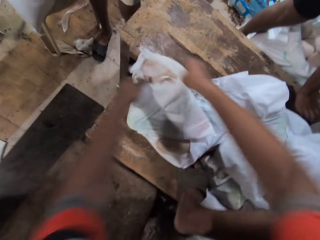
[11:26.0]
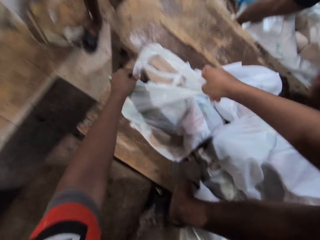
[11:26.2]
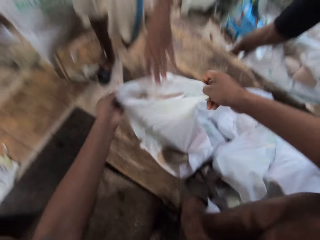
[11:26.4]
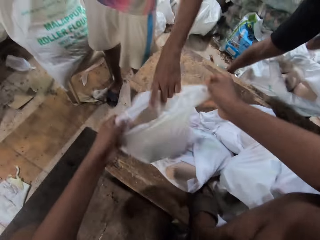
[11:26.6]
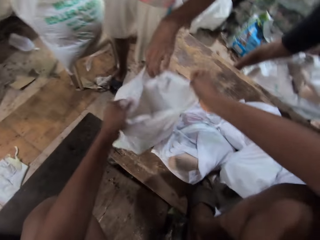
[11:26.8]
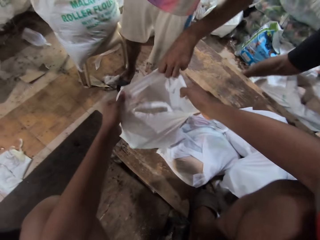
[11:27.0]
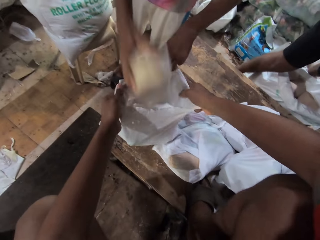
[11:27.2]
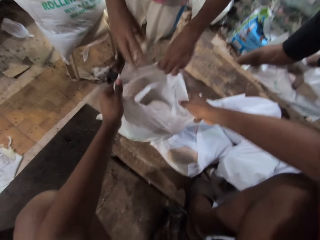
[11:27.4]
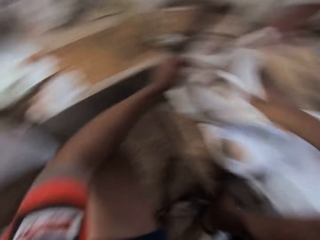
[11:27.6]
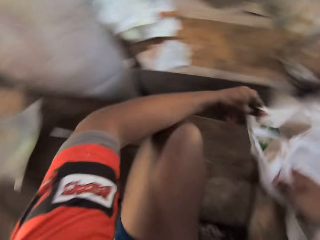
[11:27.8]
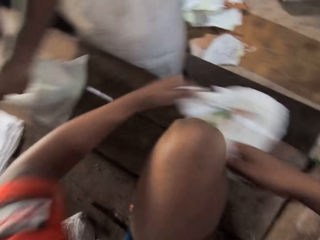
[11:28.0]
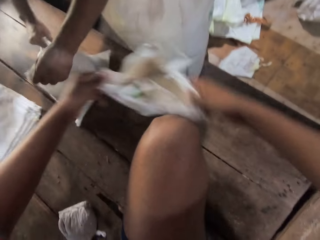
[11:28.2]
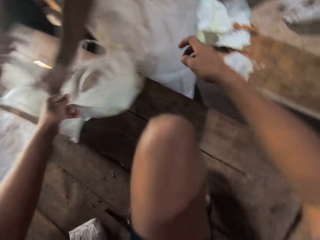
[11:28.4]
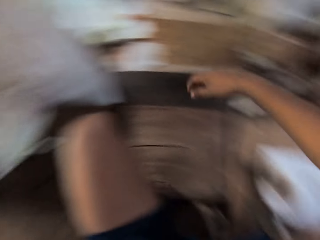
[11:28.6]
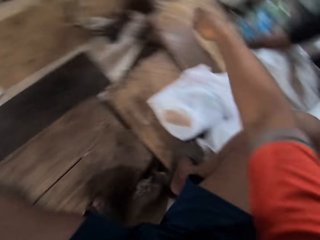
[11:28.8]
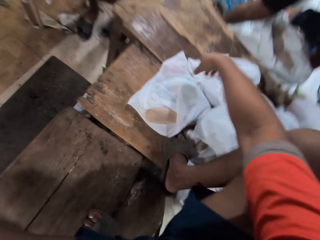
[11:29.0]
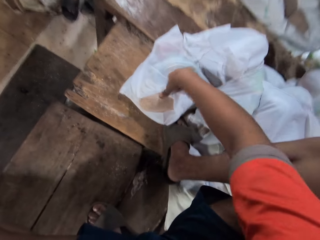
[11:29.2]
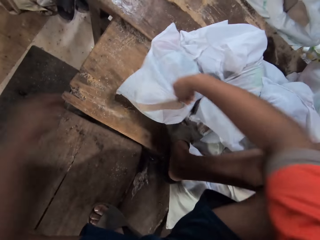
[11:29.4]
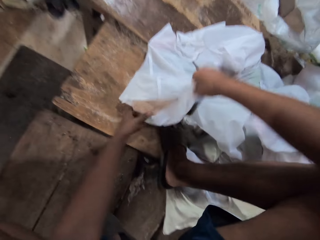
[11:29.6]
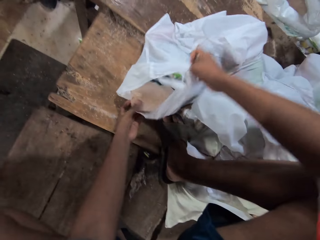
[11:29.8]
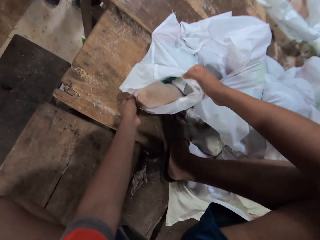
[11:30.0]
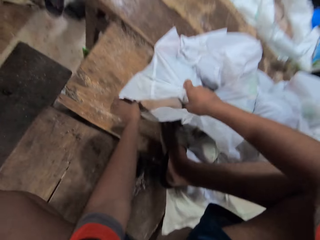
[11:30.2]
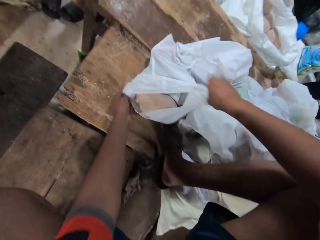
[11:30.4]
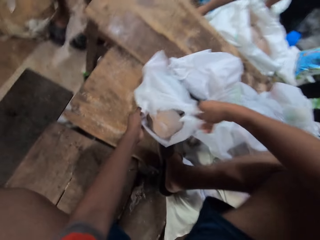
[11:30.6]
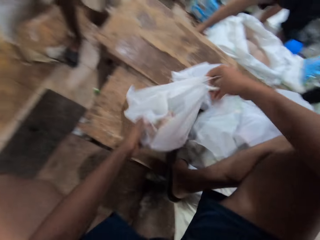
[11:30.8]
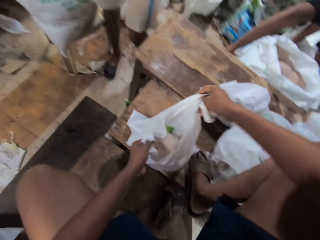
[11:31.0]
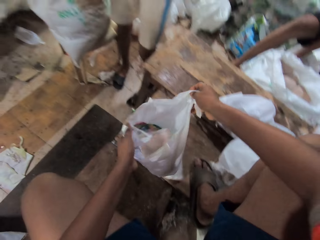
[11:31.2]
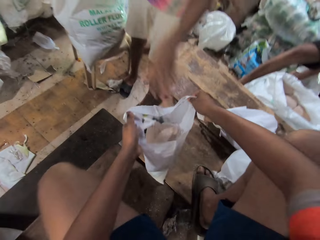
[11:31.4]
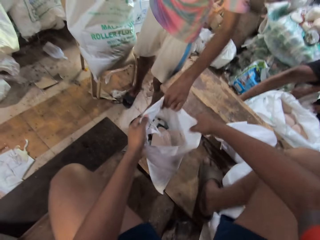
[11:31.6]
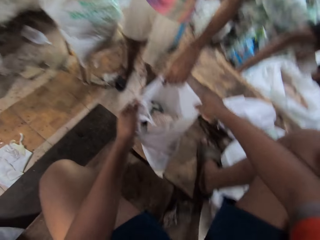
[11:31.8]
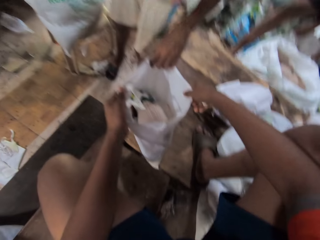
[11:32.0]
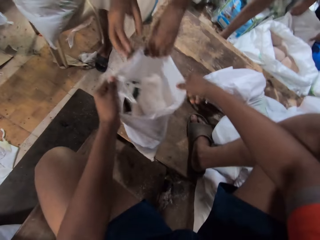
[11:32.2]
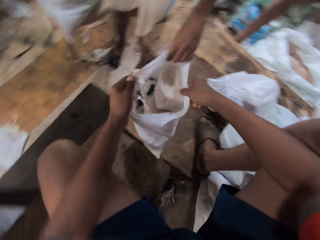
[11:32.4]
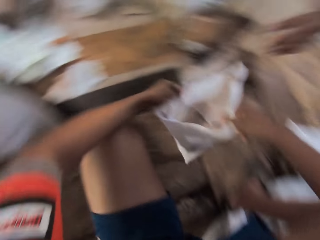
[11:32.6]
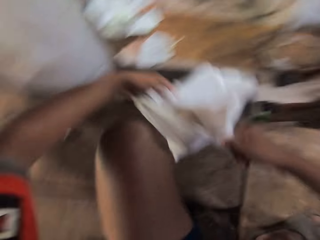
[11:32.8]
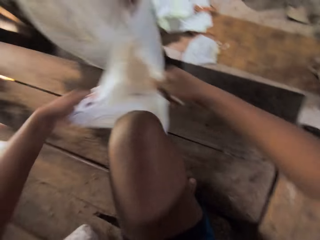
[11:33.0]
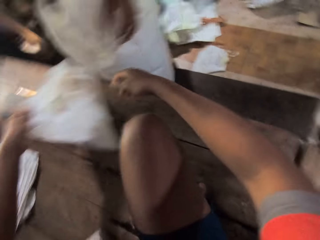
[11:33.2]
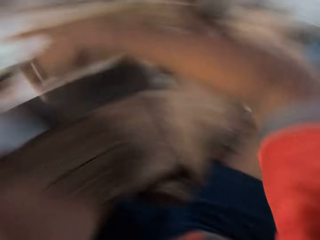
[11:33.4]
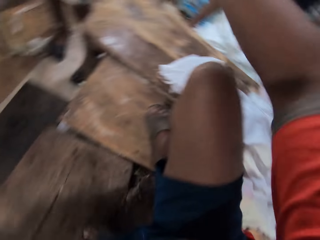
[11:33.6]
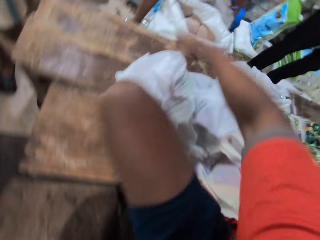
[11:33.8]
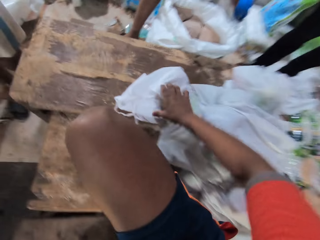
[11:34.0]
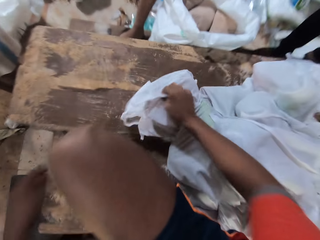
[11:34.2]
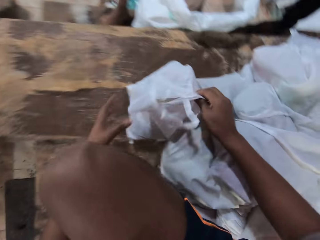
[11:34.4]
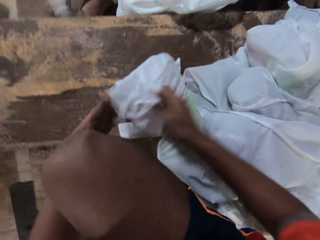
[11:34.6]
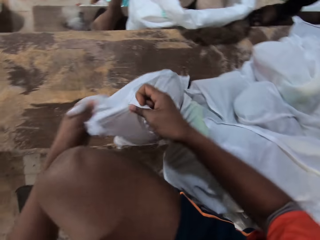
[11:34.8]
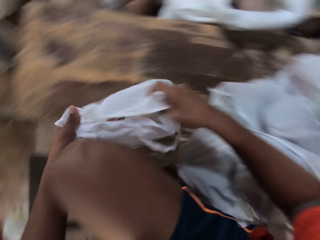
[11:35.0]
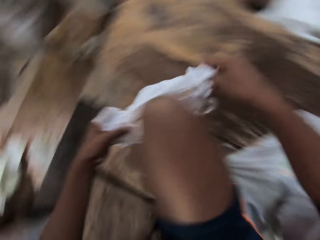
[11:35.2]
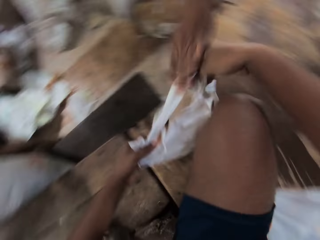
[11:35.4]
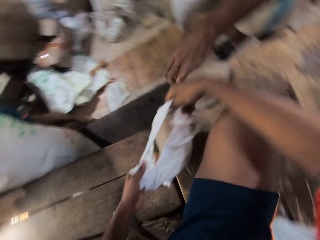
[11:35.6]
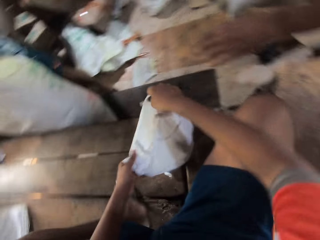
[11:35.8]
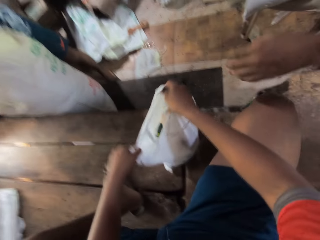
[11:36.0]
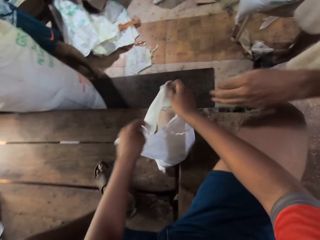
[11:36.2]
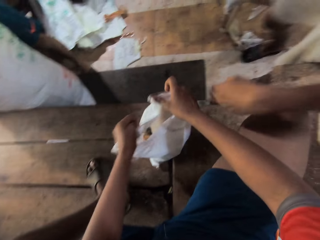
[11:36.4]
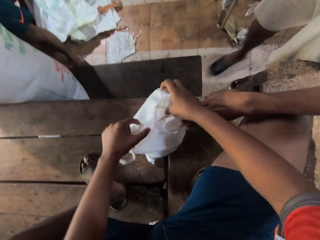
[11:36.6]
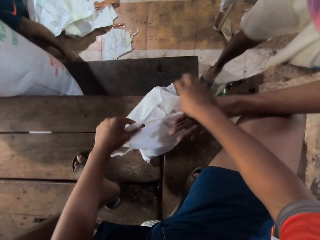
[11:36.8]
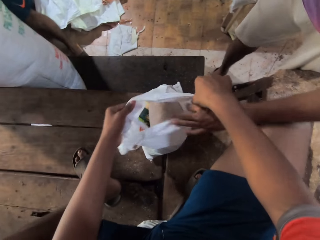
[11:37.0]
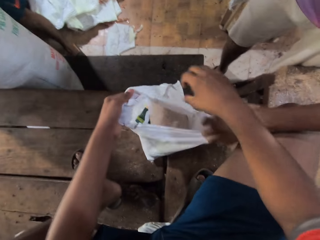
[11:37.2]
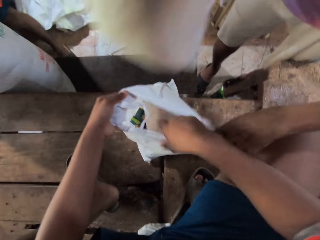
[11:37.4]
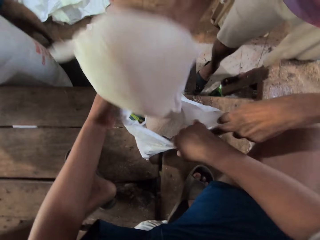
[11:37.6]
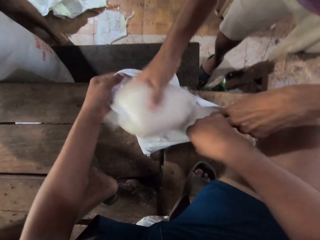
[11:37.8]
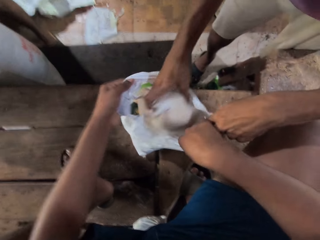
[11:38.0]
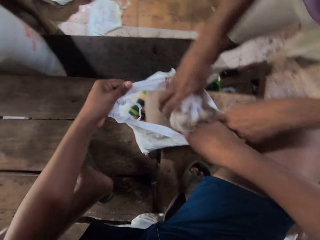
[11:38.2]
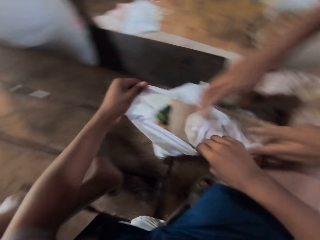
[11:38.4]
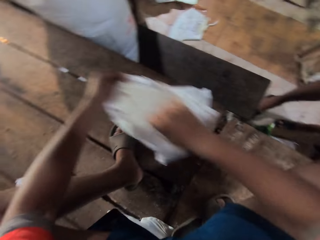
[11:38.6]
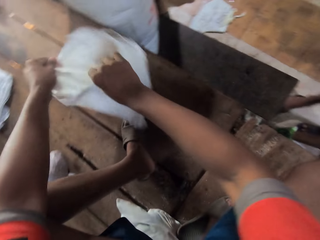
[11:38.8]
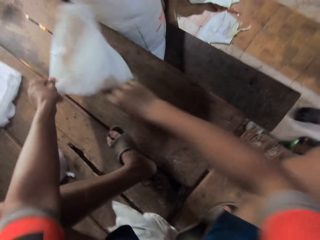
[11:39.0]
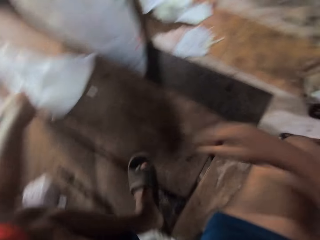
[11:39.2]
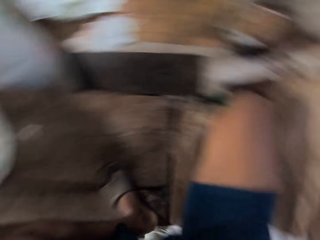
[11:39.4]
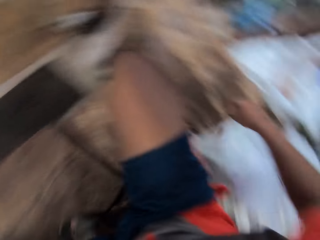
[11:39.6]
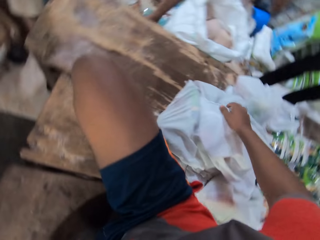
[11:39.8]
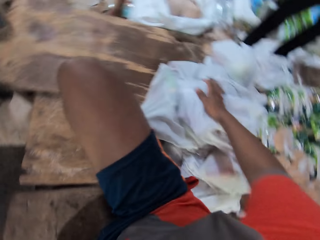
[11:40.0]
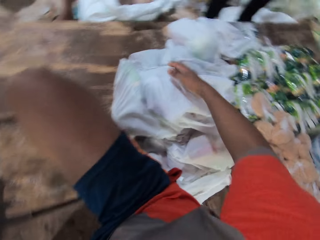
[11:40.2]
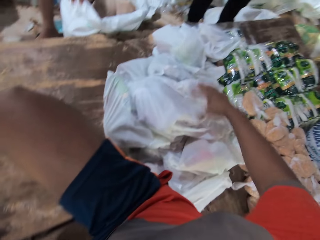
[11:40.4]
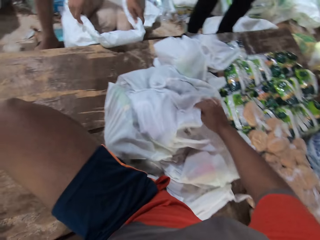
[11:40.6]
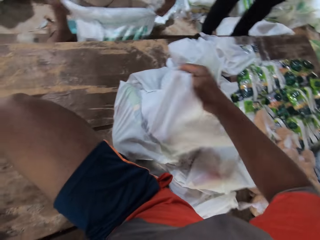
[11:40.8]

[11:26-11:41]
The camera wearer grabs a bag of food stuff from the table with both hands. A man puts food stuff into the bag with his right hand. The man holds the nylon bag in the camera wearer's hands. The camera wearer slides the bag of food stuff across the table with both hands and carries the nylon bag to the other side of the table. They grab a bag of food stuff from the table with both hands. The man holds the nylon bag in the camera wearer's hands and puts food stuff into the bag with his right hand. The camera wearer slides the bag of food stuff across the table with both hands and carries the nylon bag to the other side of the table. They grab a bag of food stuff from the table with both hands. They open the bag of food stuff with both hands. The man holds the nylon bag in the camera wearer's hands and puts food stuff into the bag with his right hand. The camera wearer slides the bag of food stuff across the table with both hands and carries the nylon bag to the other side of the table.

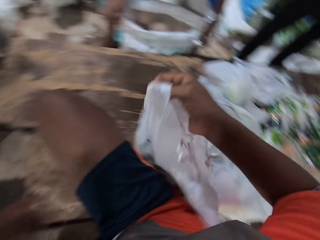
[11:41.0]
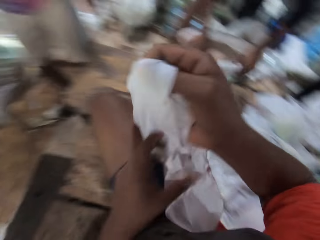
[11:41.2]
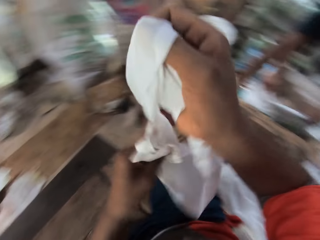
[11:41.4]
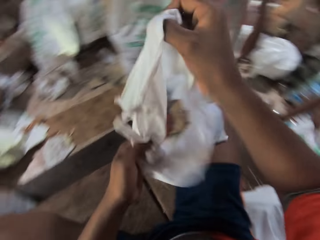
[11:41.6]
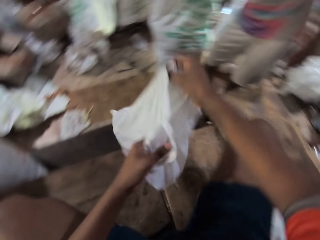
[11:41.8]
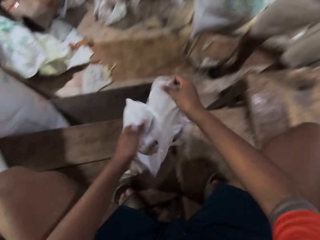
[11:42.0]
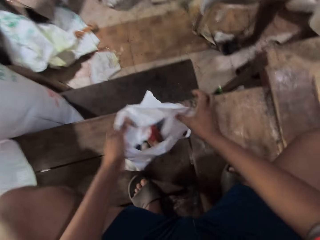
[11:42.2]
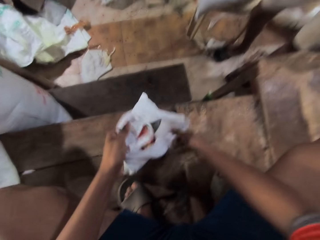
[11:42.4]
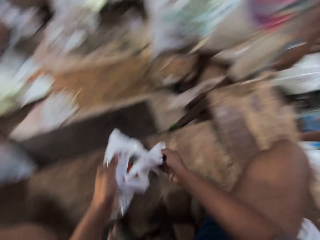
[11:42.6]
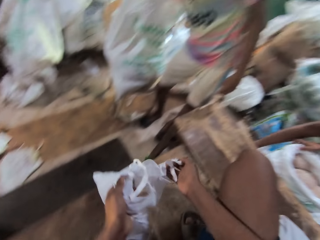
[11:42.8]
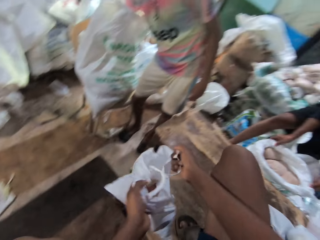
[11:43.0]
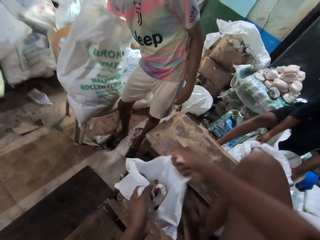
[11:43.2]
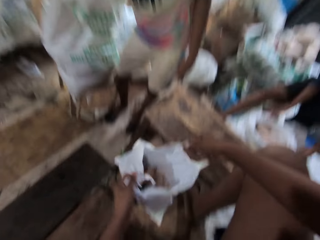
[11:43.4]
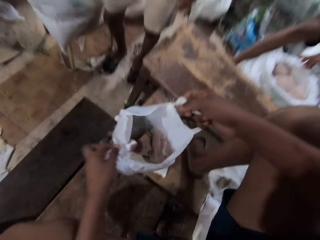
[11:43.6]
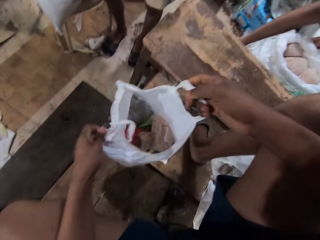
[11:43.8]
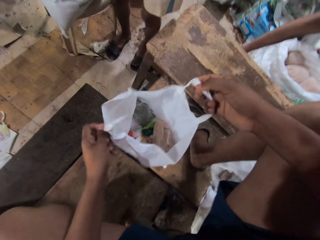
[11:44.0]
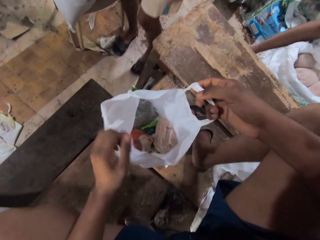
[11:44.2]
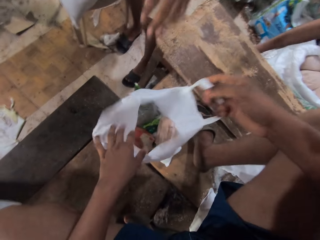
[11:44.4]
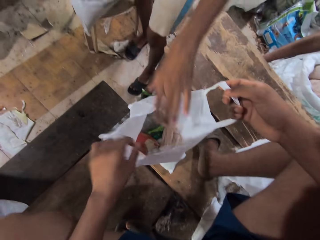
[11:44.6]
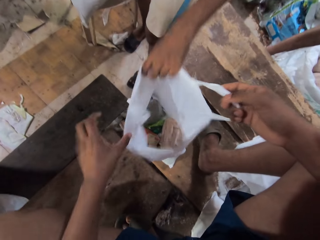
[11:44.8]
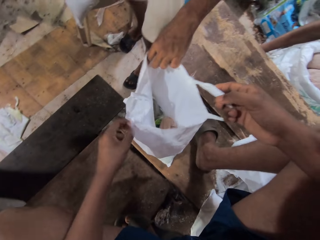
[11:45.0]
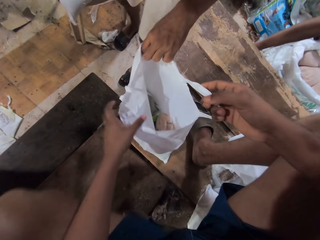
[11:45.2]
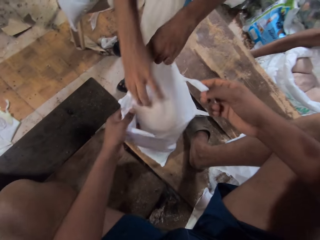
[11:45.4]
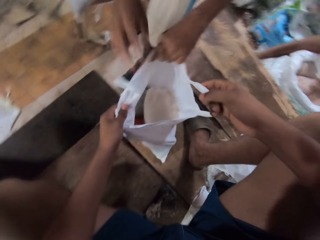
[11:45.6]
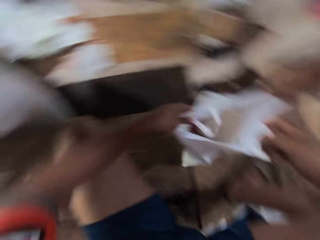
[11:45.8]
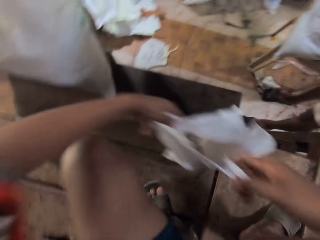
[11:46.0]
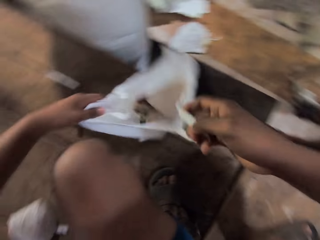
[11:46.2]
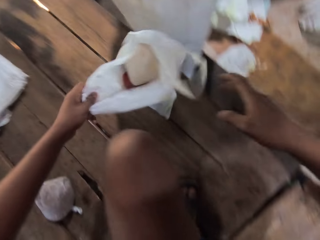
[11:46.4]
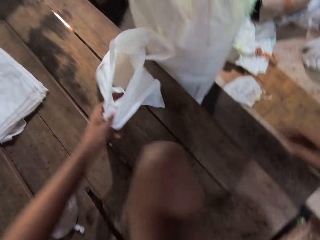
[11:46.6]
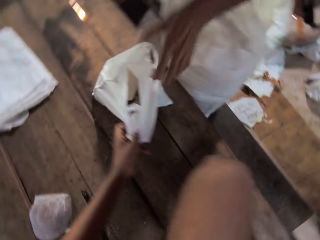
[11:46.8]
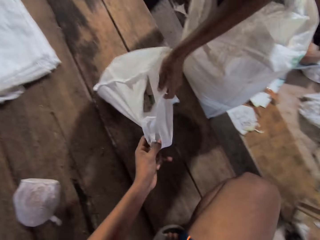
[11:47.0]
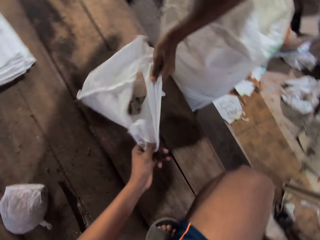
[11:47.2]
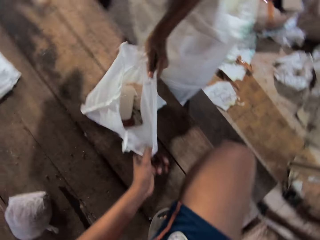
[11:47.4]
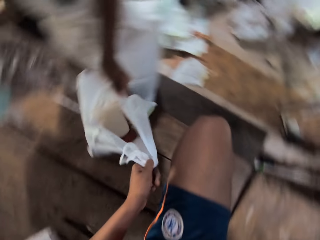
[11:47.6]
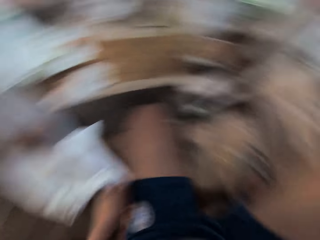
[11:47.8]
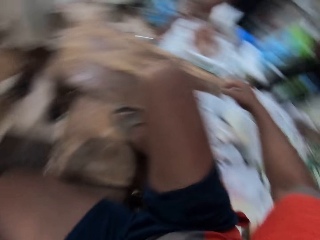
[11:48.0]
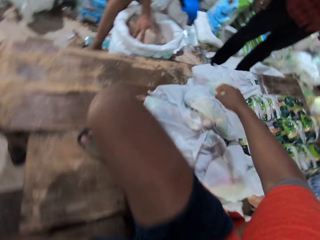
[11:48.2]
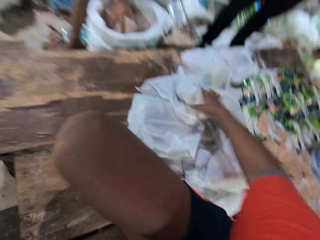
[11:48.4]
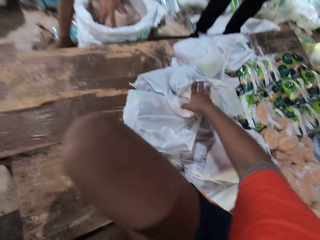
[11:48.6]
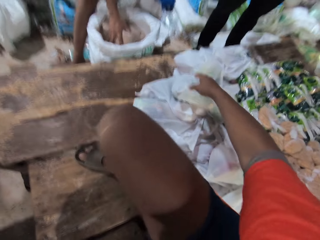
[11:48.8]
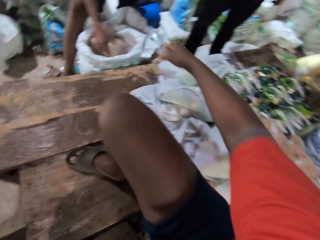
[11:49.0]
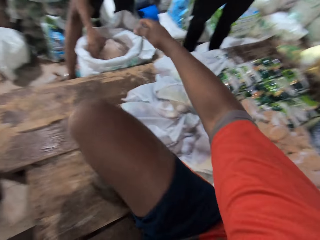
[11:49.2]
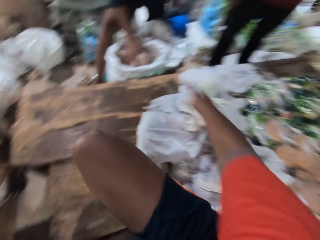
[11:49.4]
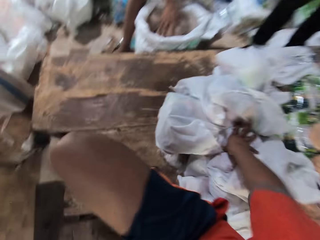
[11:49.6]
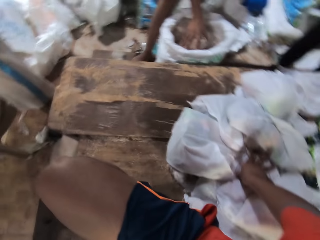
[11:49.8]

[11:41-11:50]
The camera wearer lifts a bag of food stuff or nylon paper from the table with his right hand. He handles the bag of food stuff with both hands. He places the nylon paper on the table. A man holds the bag of food stuff in the camera wearer's hands with his left hand. The man puts food stuff into the bag with his right hand. The camera wearer slides the bag of food stuff across the table with both hands and carries the nylon bag to the other side of the table. He places his right hand on bags of food stuffs.
